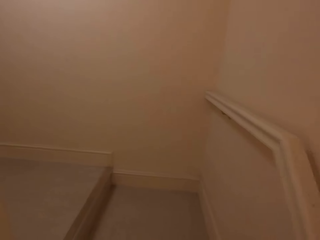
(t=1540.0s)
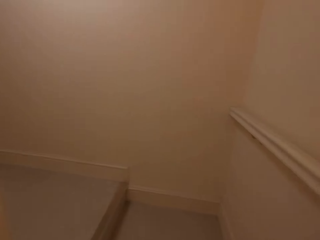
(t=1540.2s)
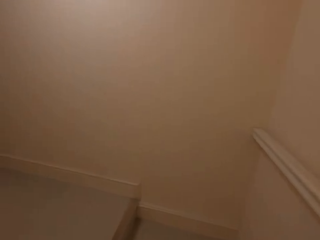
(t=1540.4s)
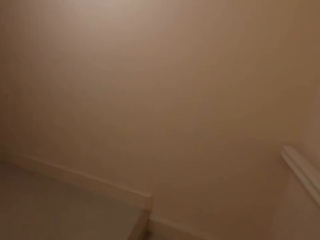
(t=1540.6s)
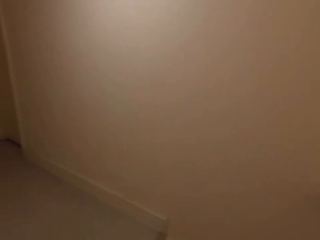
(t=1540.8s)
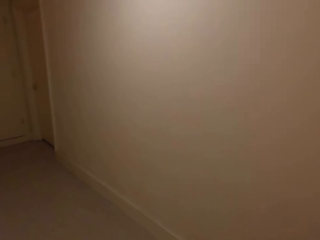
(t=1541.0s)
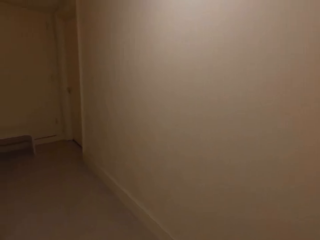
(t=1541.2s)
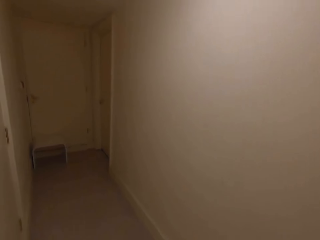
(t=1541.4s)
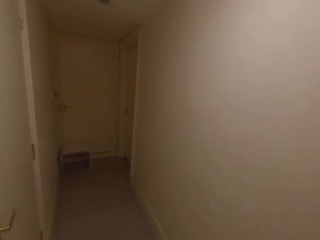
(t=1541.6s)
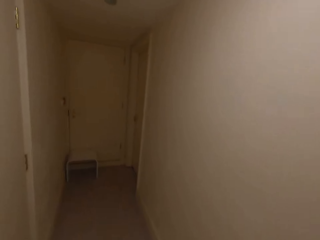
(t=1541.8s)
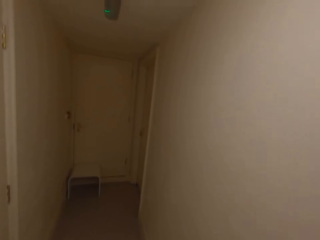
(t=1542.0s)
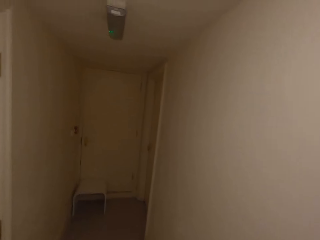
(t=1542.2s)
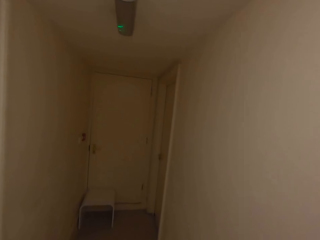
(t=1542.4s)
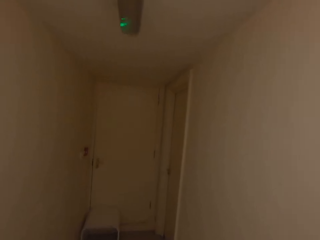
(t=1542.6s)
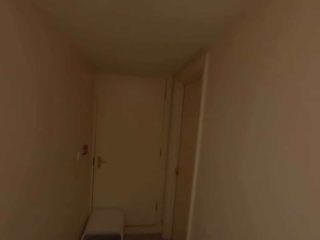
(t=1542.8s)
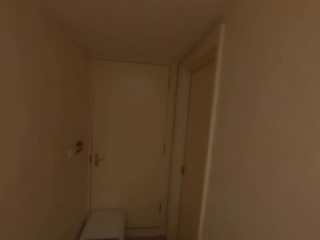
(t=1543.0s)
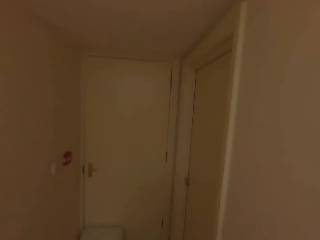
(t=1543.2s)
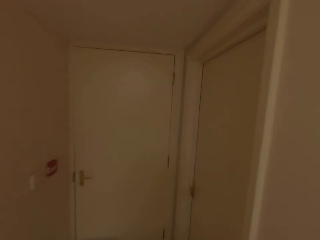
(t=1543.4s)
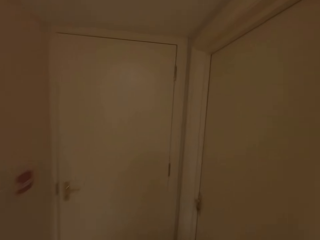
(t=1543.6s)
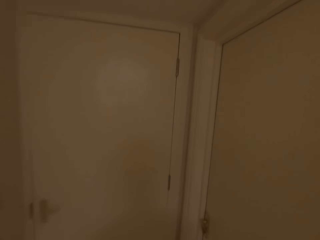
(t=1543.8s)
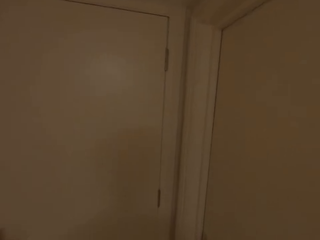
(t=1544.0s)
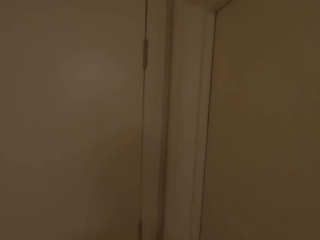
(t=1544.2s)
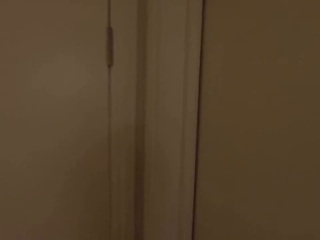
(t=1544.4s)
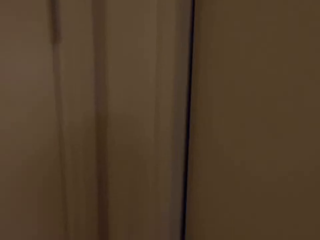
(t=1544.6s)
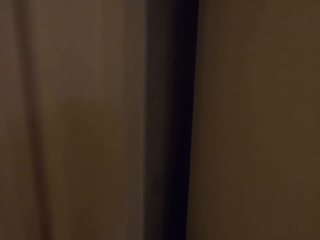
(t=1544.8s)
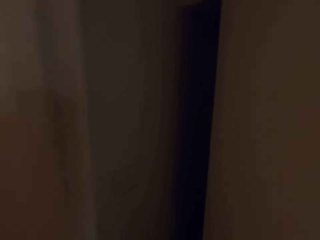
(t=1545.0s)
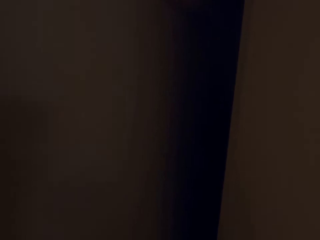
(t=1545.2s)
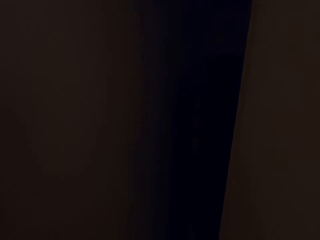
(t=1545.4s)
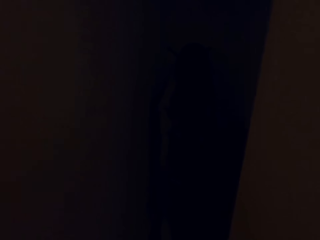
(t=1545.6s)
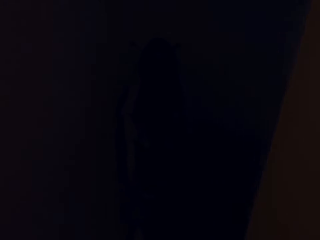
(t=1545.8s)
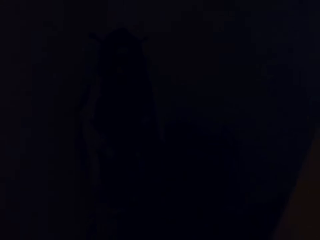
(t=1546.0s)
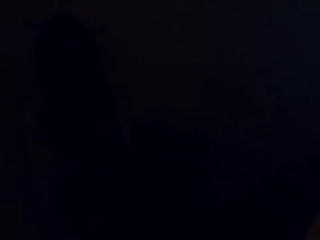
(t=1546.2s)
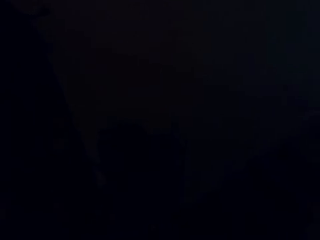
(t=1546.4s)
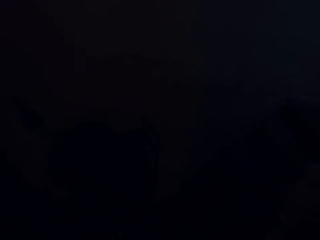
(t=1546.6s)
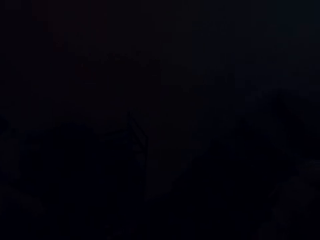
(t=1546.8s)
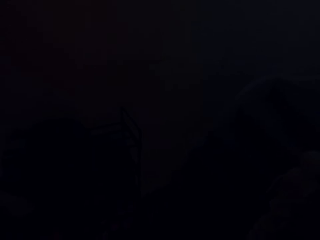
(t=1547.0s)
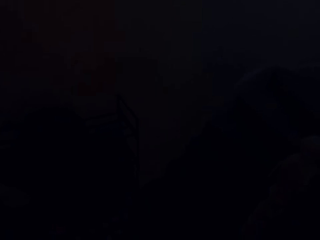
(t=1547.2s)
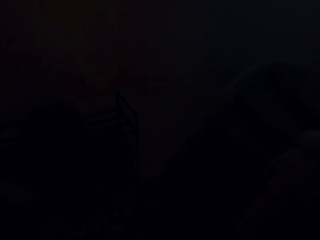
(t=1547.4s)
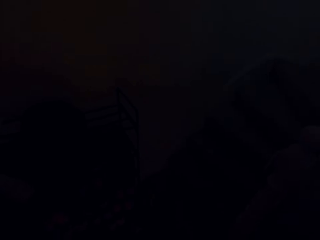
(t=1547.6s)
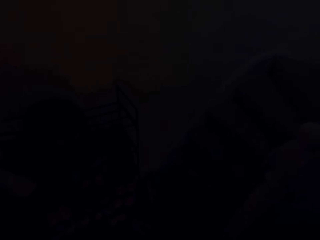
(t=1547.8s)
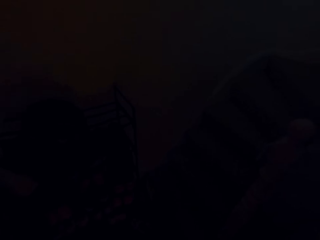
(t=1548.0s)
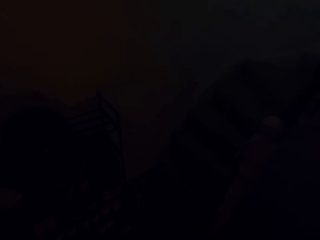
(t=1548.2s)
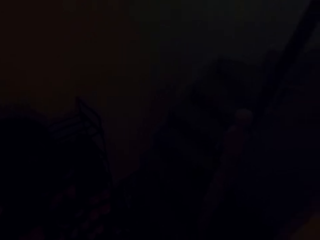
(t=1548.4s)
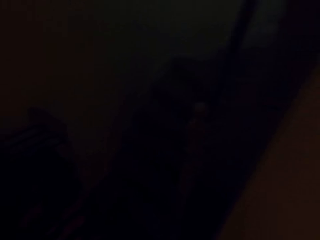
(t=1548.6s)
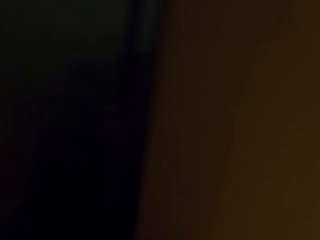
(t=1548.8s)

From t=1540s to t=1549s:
The camera wearer walks along the hallway. They walk in the house. They open the door.

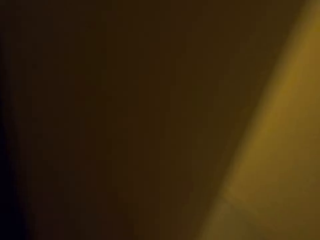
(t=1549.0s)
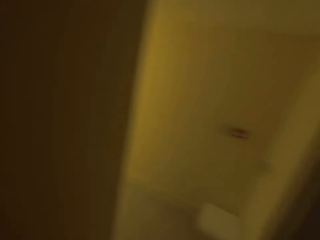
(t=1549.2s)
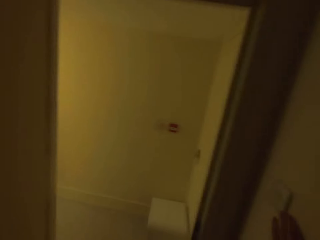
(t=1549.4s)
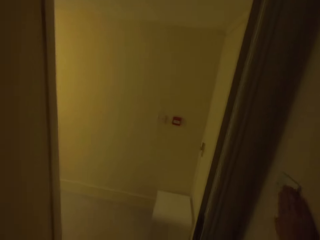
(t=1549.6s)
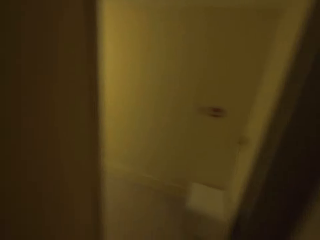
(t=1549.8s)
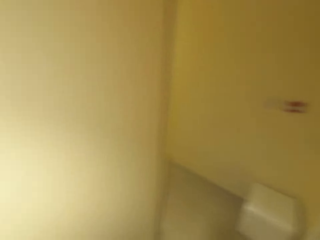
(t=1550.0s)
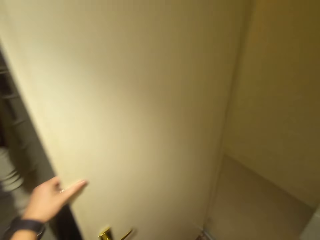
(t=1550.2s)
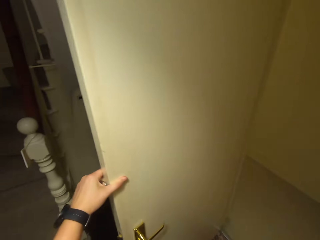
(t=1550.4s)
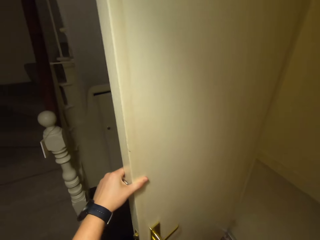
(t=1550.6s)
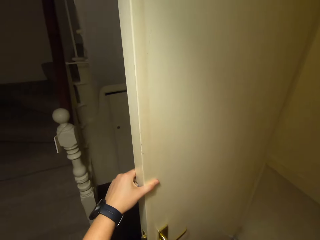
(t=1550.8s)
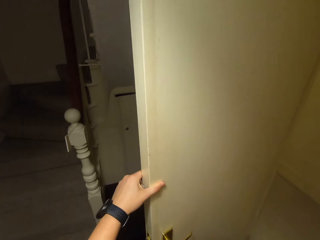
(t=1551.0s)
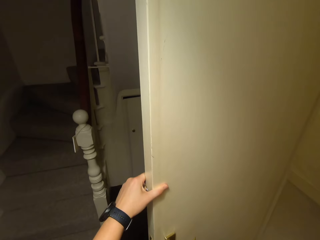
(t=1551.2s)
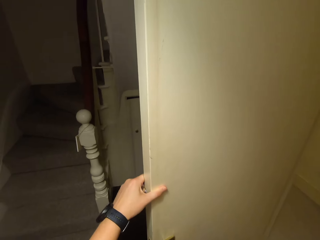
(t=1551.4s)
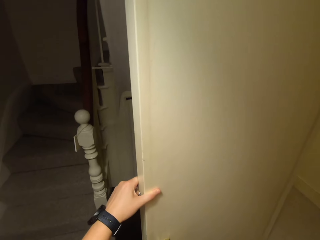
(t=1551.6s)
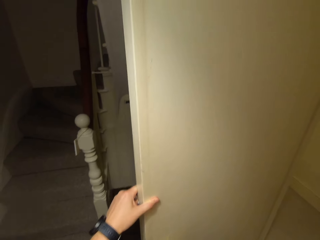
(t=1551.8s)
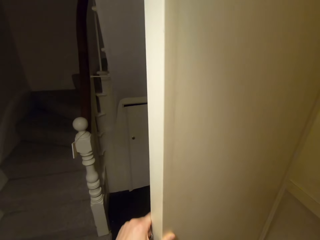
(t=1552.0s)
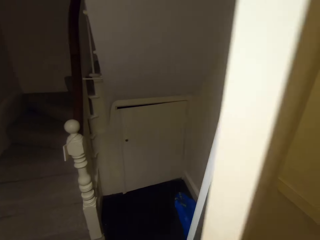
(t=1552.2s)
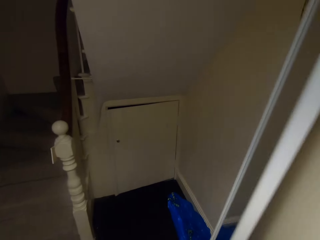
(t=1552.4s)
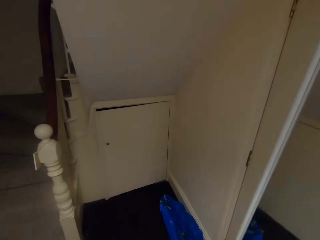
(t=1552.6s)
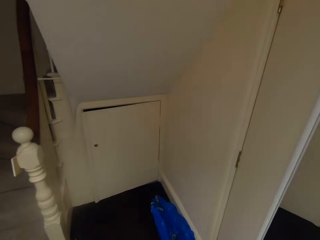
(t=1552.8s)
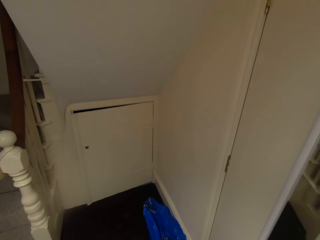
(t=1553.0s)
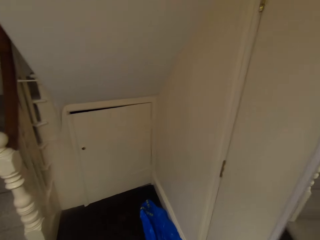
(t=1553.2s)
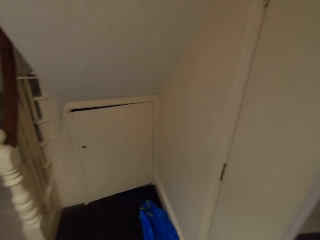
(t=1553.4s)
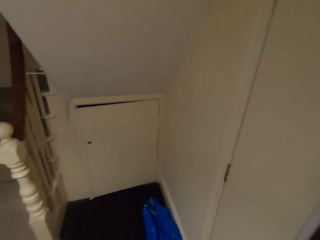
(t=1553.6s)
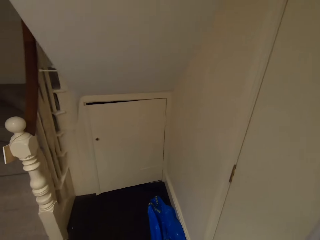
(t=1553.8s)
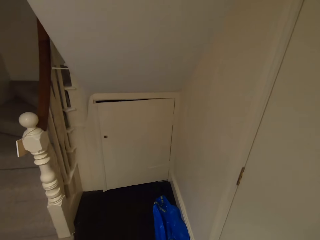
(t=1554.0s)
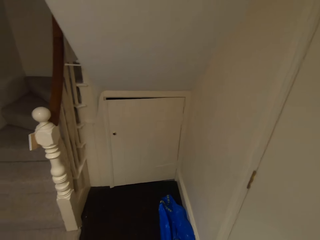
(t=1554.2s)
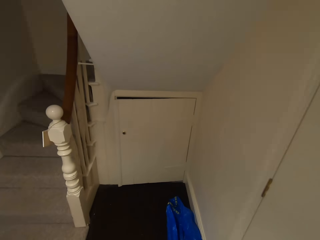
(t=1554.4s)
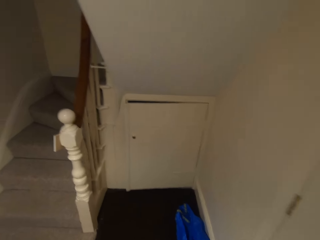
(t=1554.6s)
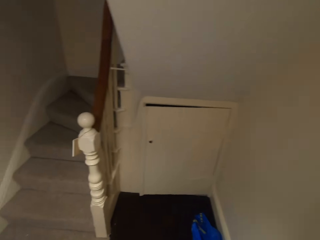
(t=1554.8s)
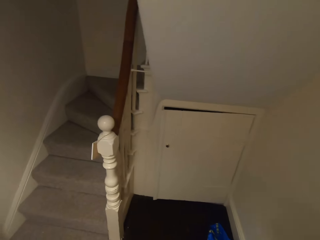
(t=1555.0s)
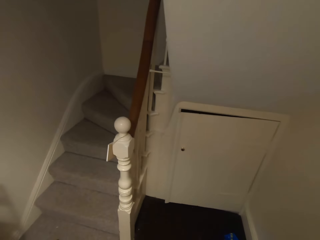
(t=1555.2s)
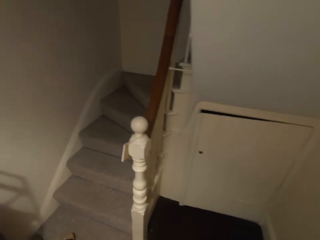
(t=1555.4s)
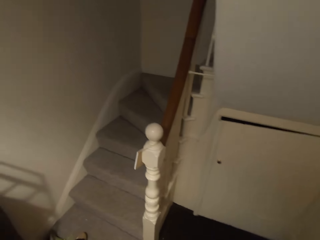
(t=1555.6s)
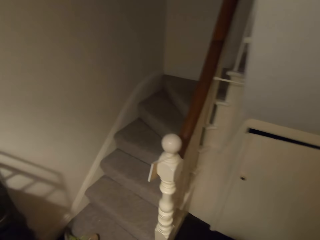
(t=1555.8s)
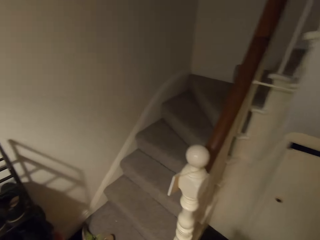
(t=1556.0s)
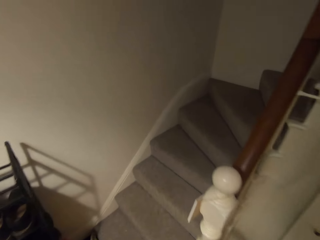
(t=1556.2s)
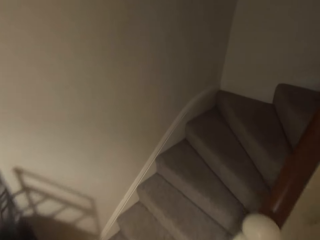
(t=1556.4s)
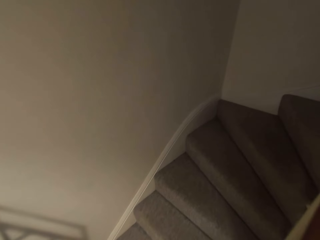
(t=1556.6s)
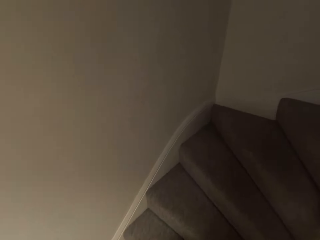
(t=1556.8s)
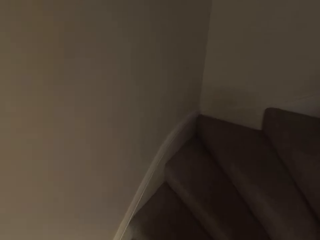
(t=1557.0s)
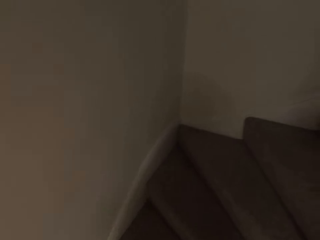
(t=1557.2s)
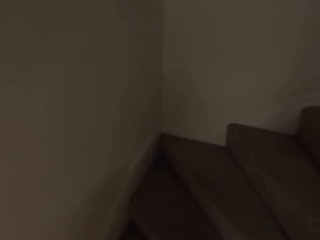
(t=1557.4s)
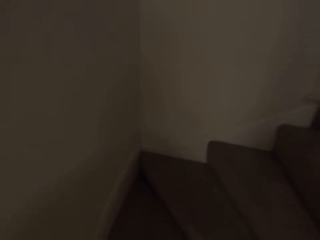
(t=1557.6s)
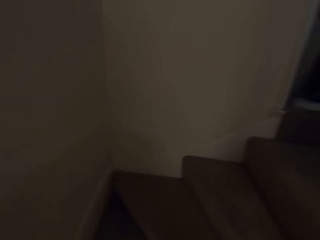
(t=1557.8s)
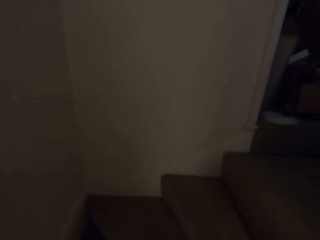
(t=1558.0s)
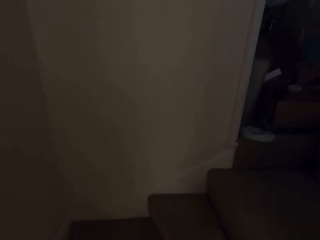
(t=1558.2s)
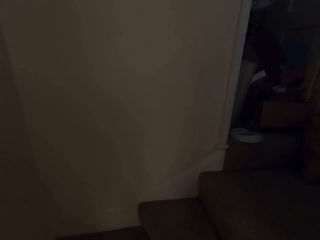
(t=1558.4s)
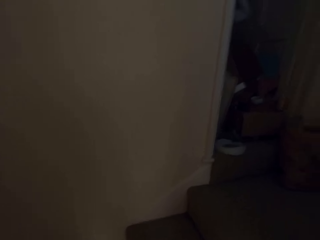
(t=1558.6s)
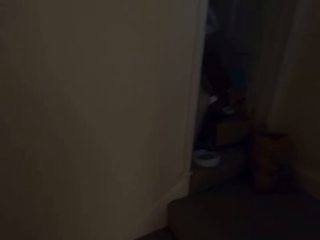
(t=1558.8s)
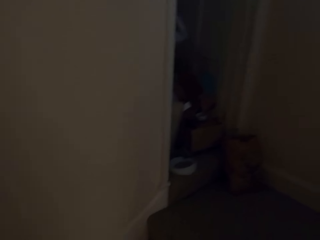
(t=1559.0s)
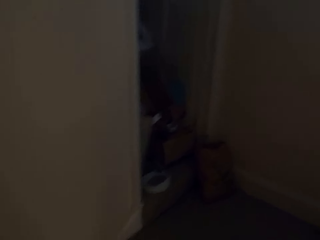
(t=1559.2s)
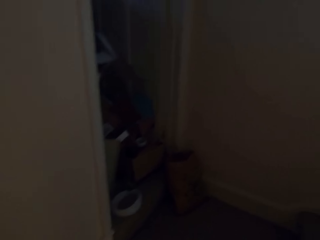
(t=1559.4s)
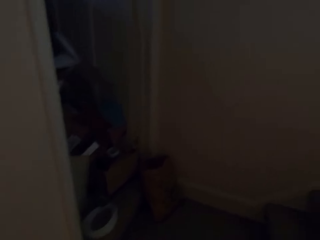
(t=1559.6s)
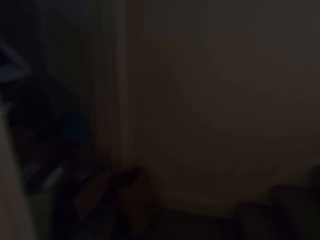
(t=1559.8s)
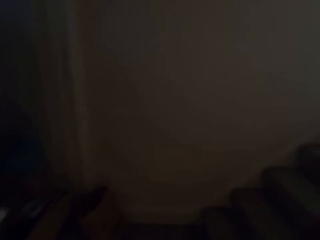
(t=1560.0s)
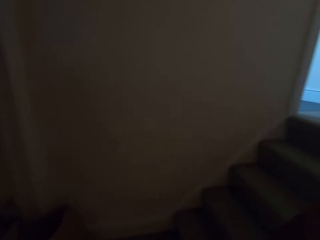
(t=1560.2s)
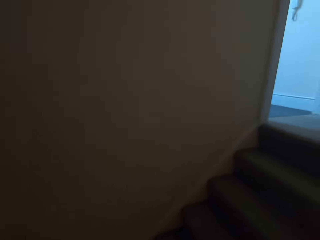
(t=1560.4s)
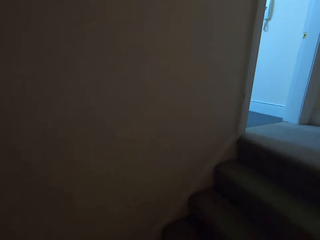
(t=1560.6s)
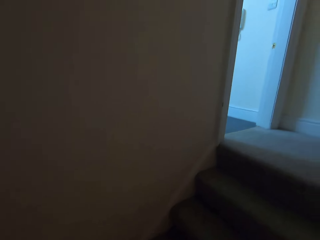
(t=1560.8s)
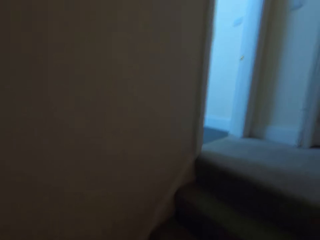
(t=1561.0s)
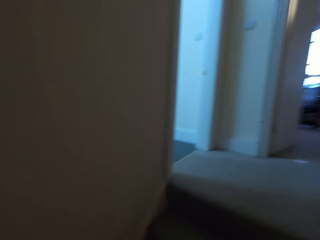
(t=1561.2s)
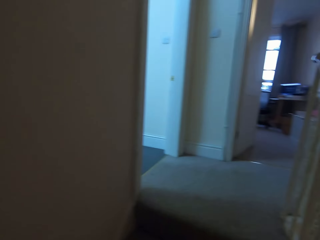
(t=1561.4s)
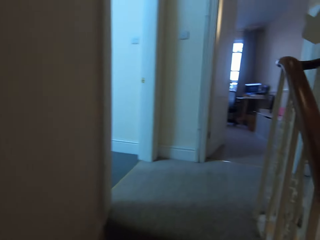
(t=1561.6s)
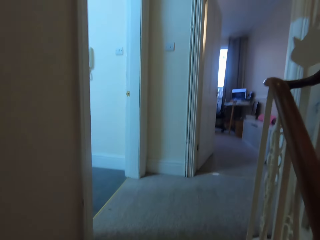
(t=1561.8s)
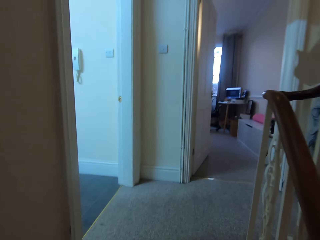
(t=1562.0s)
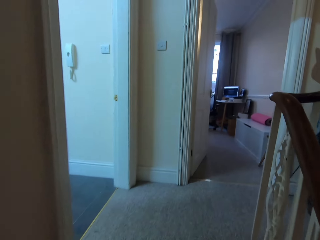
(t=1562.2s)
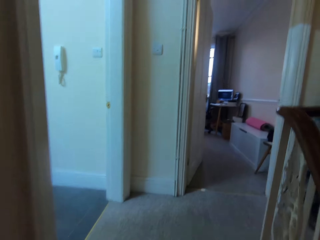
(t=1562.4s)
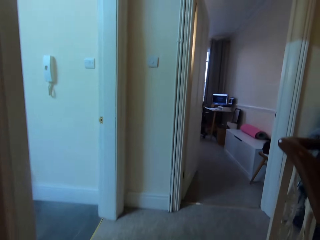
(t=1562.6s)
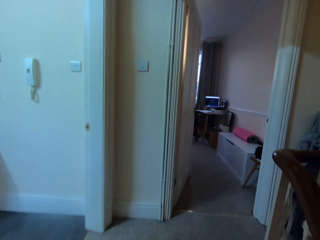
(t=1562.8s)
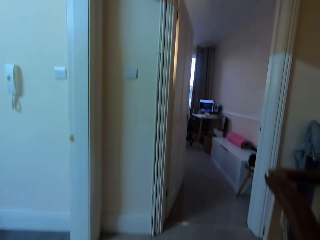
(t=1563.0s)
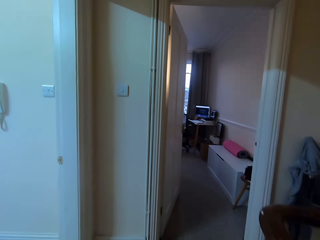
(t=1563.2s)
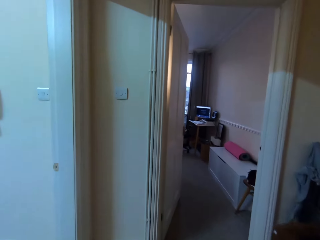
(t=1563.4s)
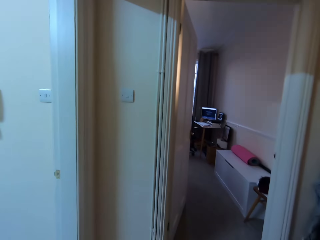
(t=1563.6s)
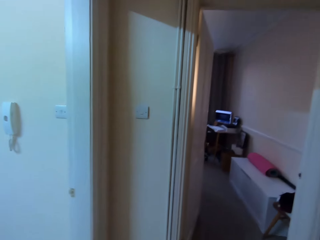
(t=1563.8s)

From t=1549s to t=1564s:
The camera wearer switches on the lights. They close the door. They climb up the staircase.
